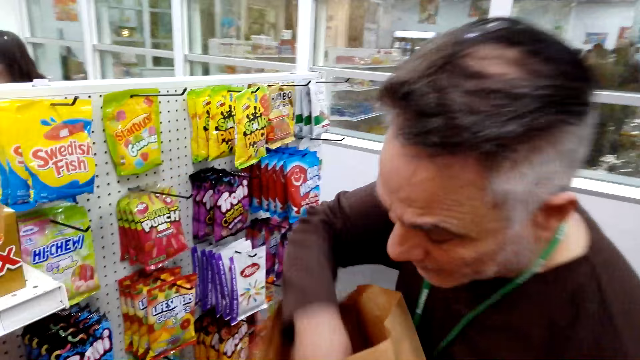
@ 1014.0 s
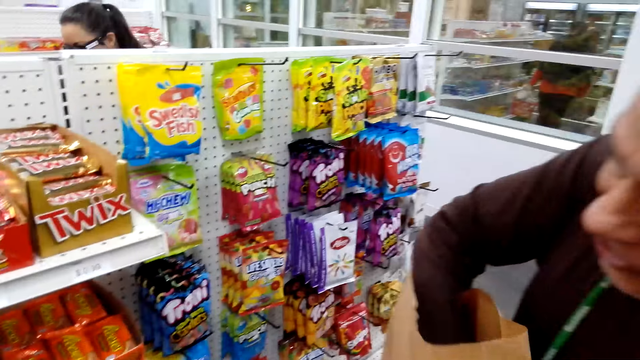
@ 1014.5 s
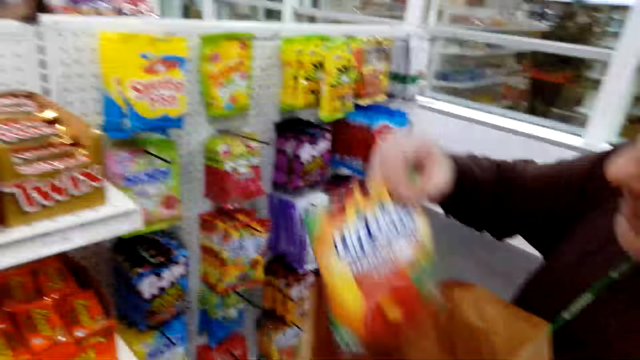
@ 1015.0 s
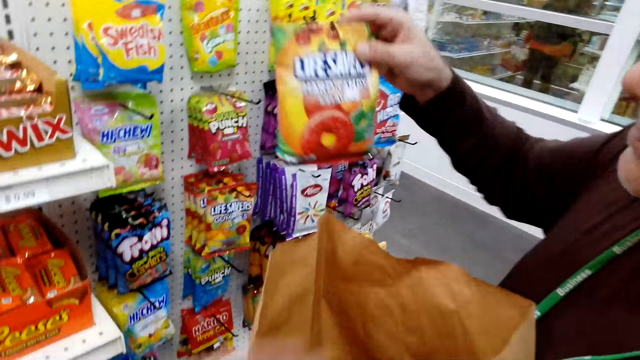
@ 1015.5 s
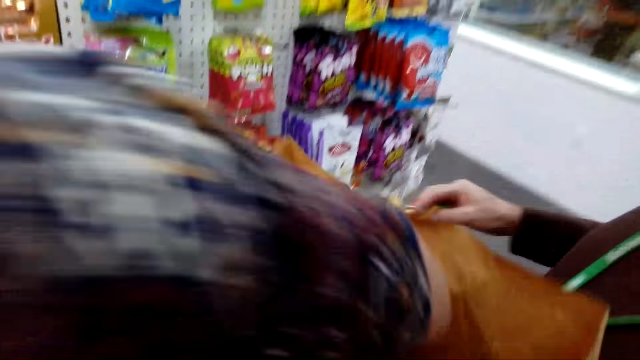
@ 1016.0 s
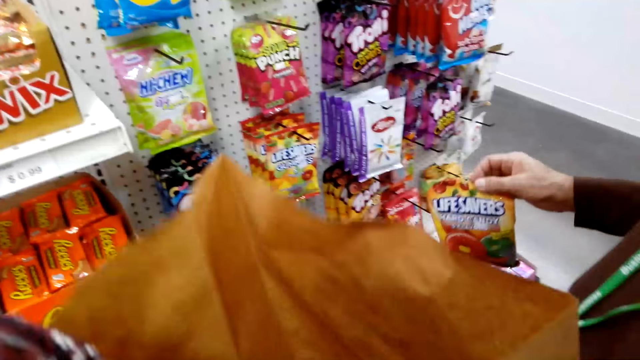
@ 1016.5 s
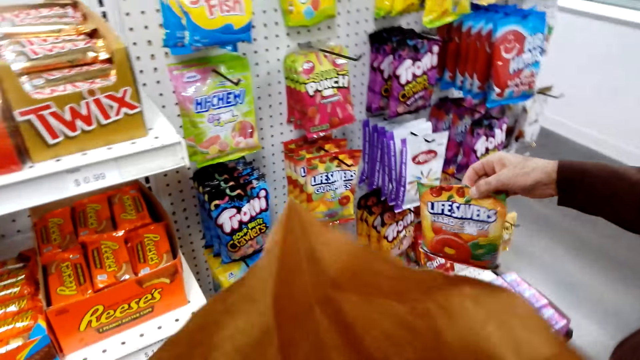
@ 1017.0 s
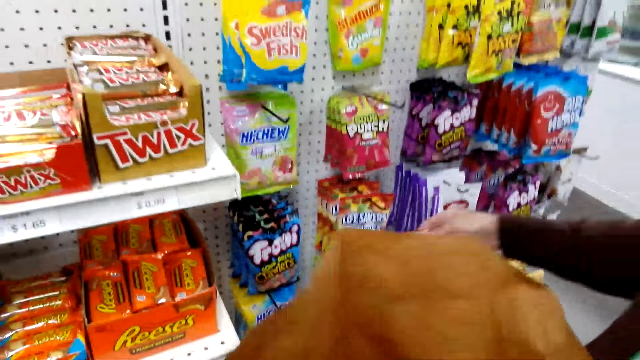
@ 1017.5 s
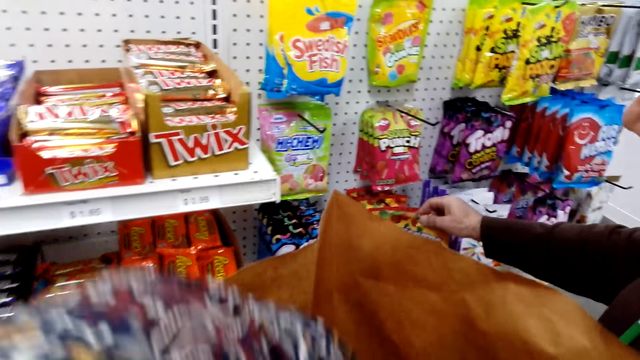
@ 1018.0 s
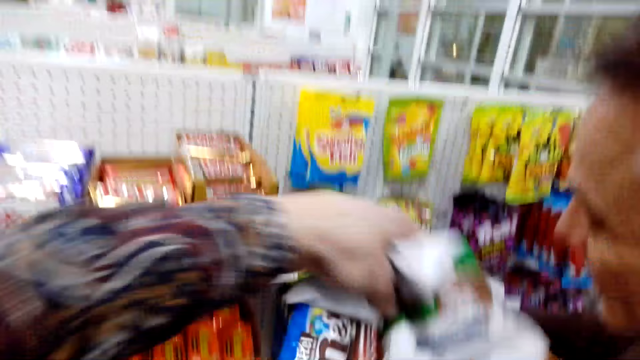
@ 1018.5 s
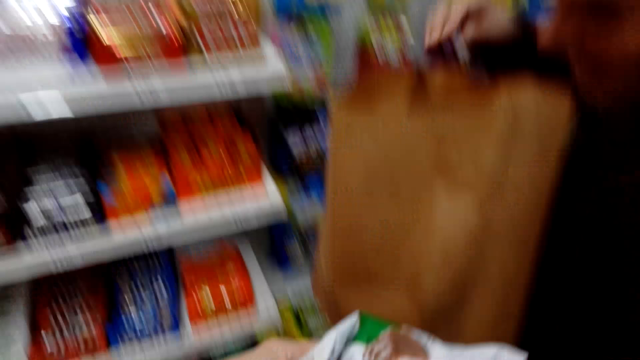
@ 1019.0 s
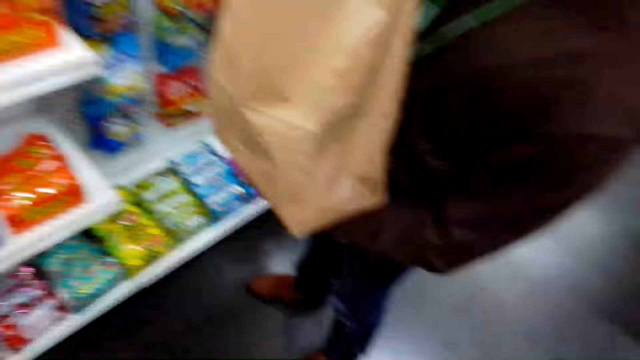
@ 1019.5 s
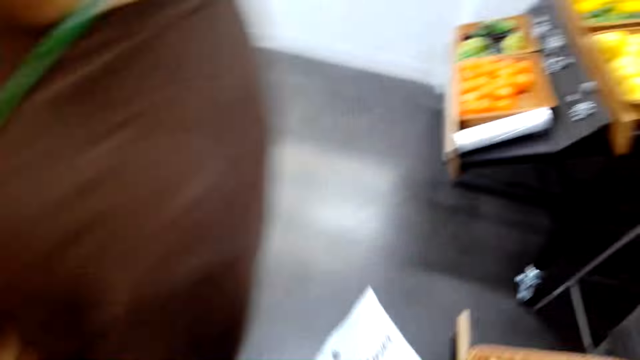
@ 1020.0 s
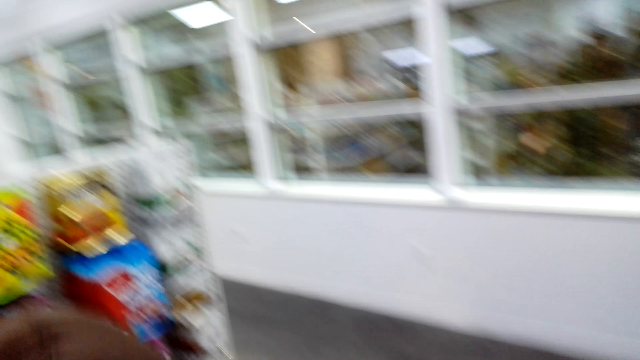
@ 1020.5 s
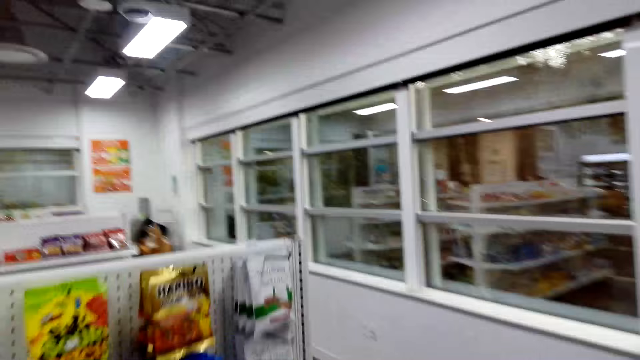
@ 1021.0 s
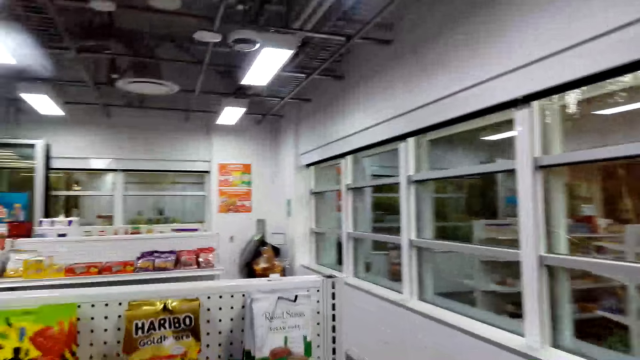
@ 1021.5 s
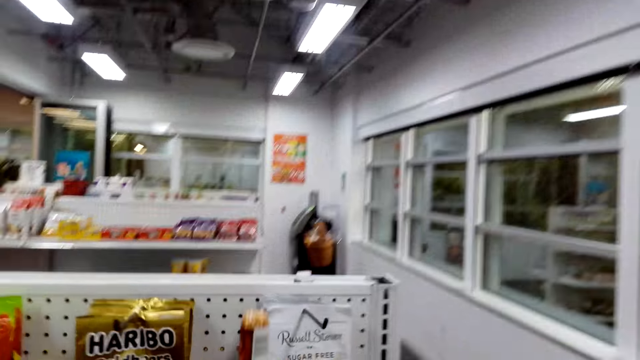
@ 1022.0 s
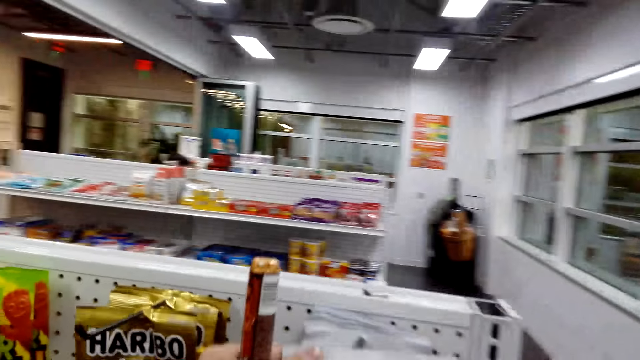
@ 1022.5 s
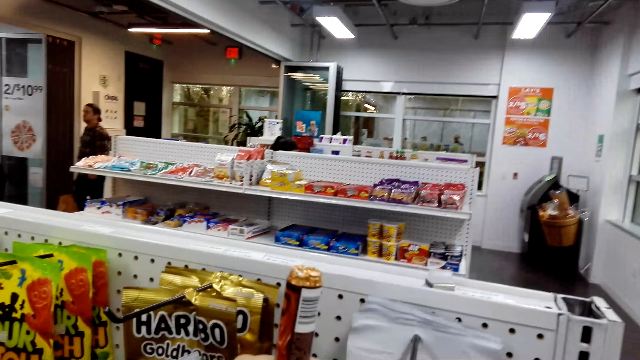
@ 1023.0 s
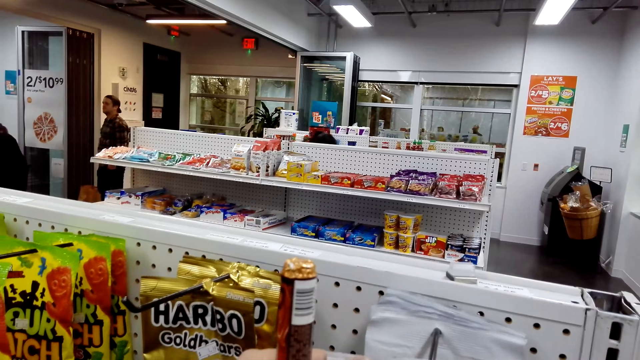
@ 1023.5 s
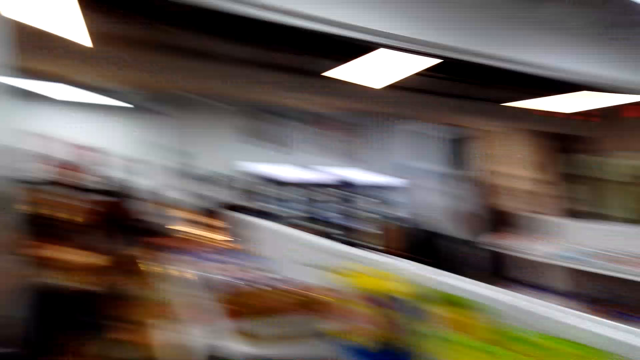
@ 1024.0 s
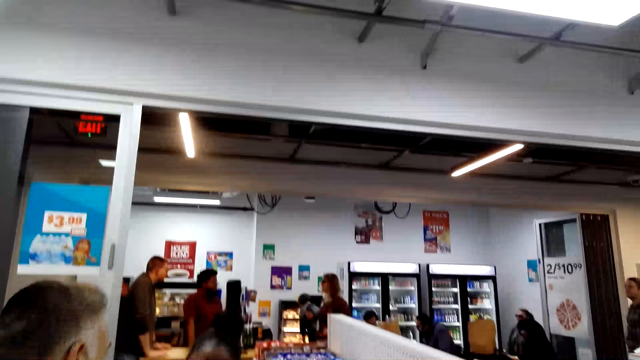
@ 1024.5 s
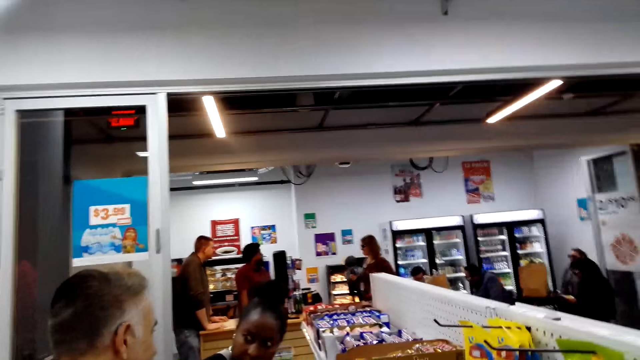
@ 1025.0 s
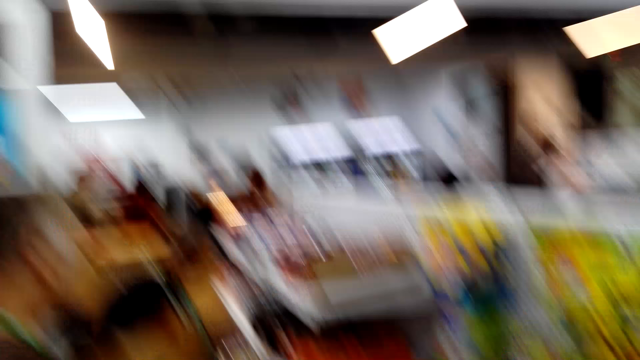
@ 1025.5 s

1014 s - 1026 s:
A person picks a sachet of candy from the shopping bag or packet. The camera wearer picks something from the shopping bag. They look in the packet. They walk a few steps and pick the item on the shelf.

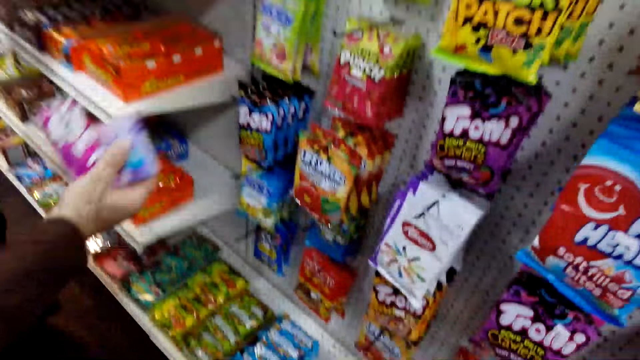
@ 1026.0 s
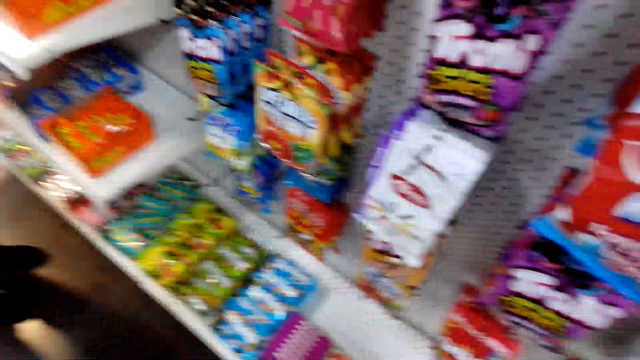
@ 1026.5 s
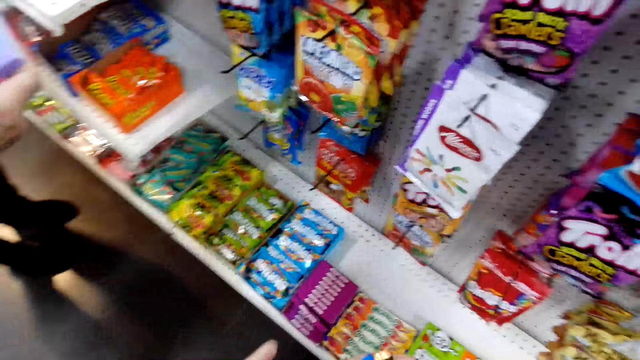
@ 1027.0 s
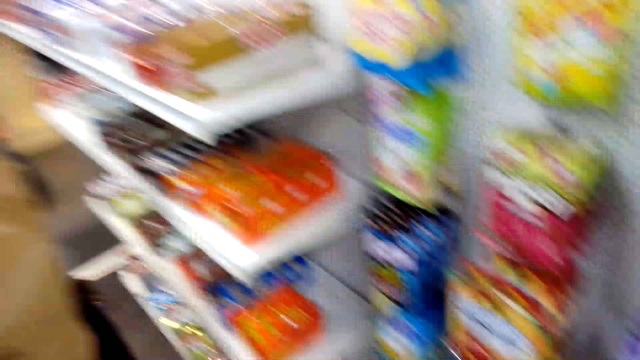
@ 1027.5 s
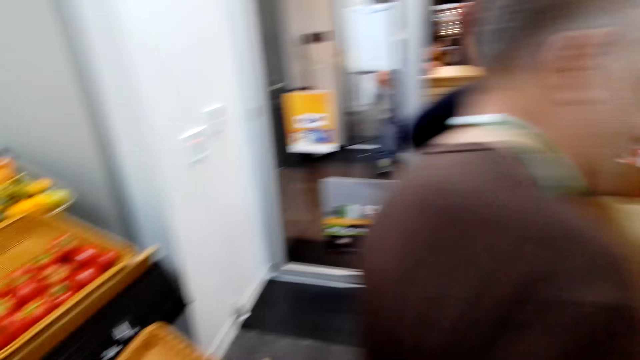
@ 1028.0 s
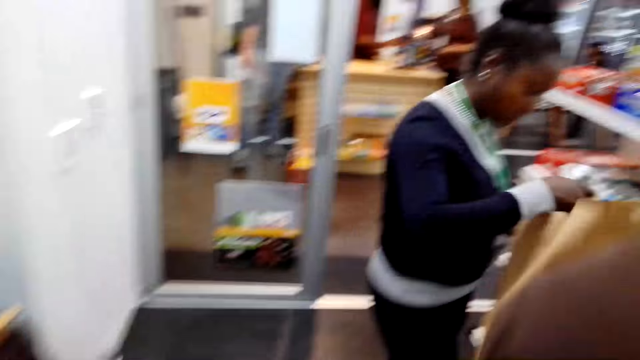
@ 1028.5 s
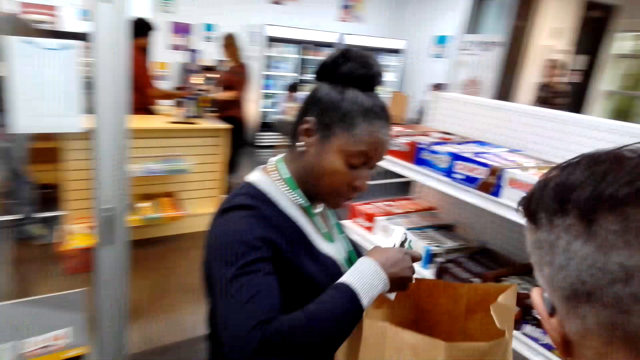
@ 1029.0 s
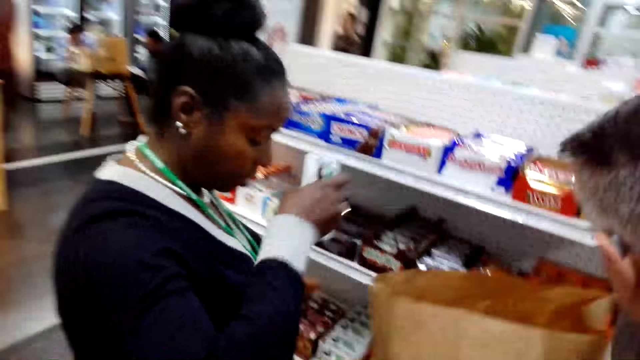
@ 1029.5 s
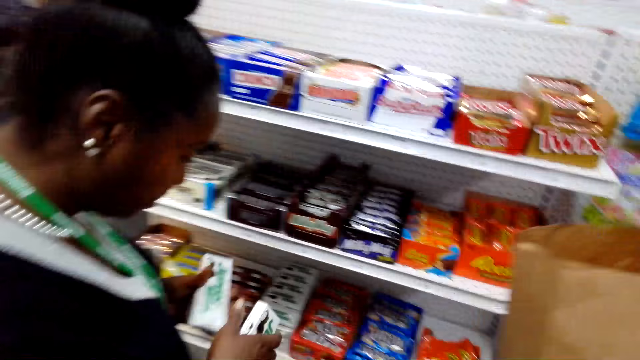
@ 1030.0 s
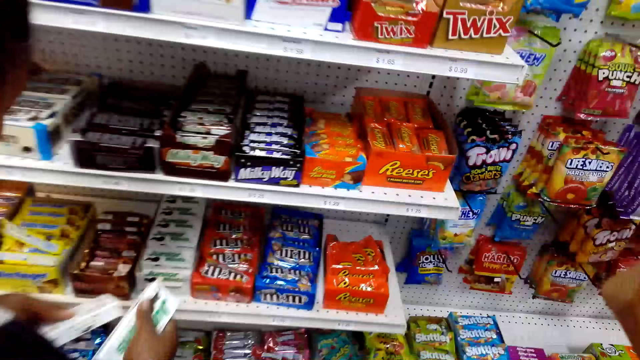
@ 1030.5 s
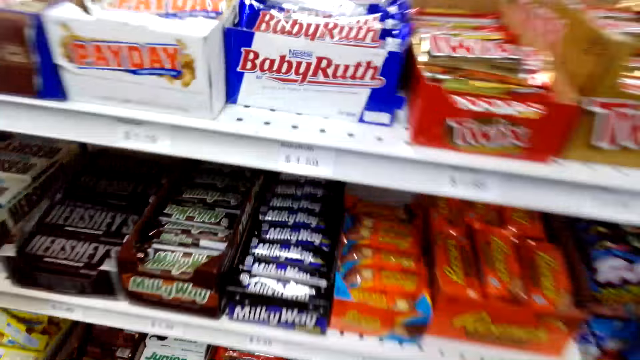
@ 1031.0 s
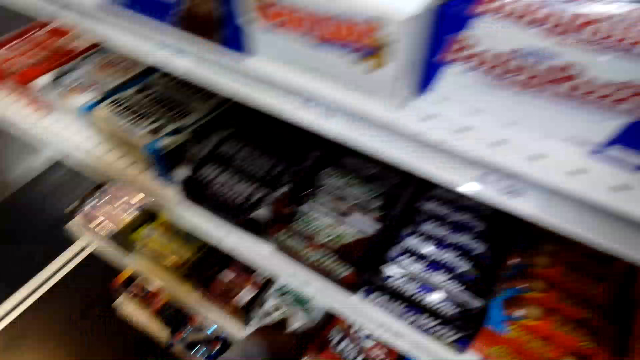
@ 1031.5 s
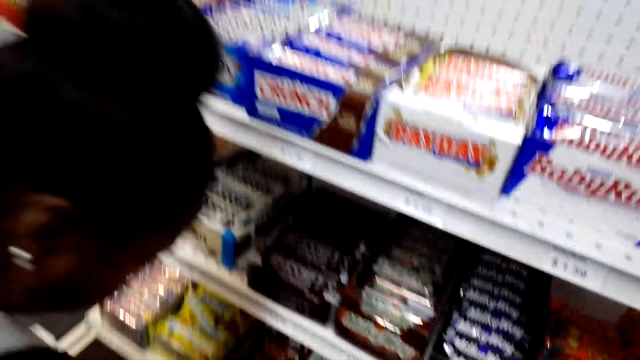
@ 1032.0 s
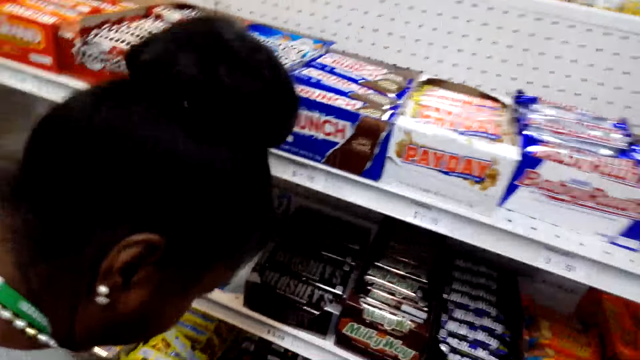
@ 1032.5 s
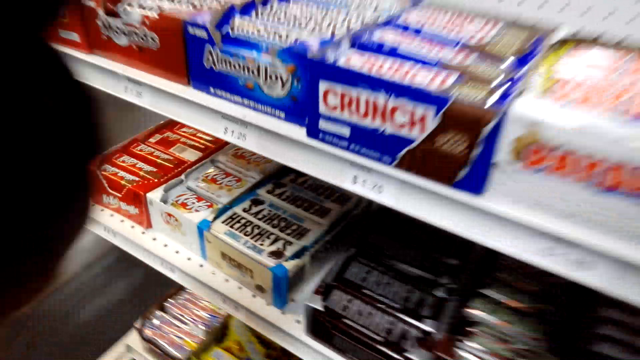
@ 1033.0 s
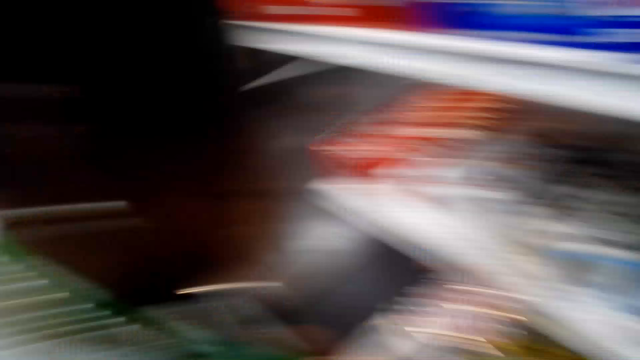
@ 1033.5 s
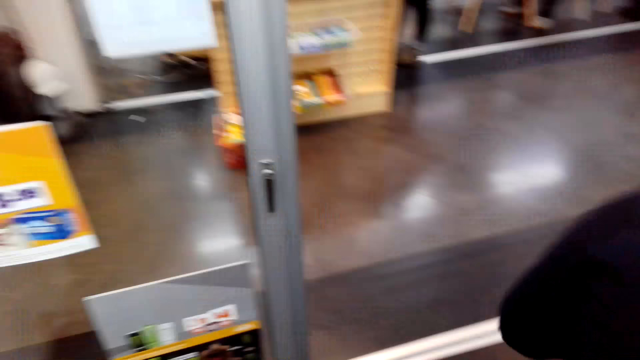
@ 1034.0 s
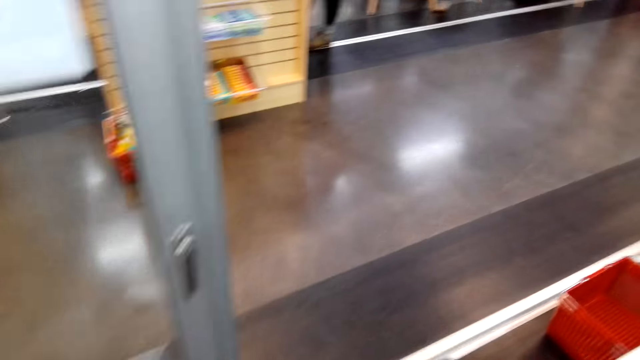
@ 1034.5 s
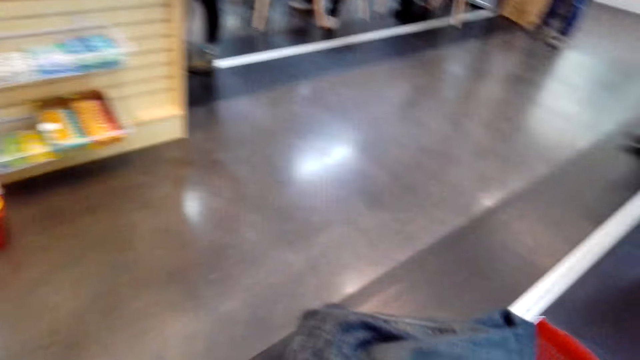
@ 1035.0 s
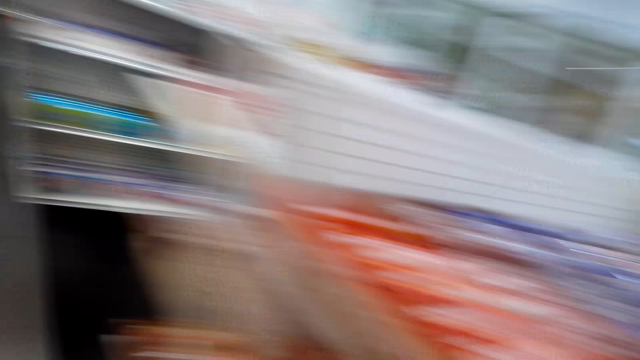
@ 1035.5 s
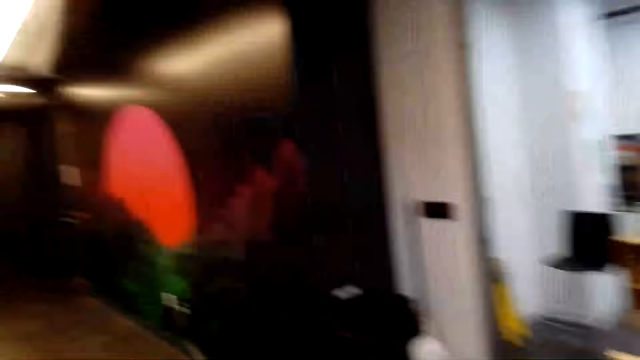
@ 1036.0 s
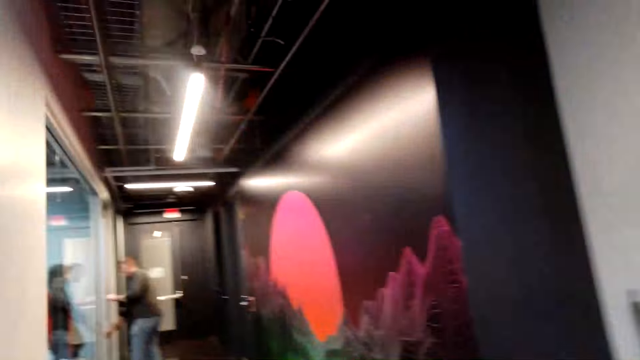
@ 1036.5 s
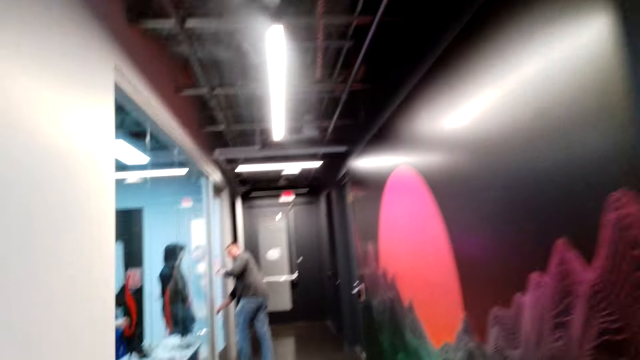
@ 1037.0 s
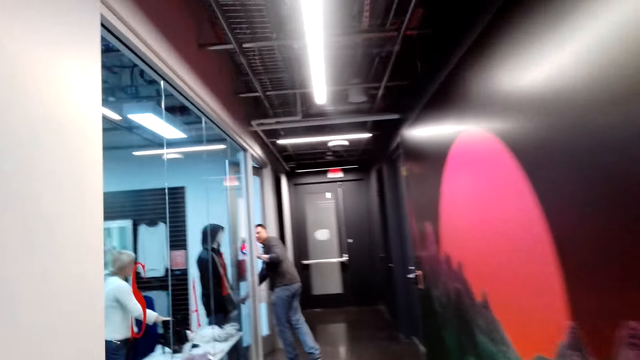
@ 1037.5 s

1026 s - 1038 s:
A man looks at the item in his hand. A person picks items from the shelf. The camera wearer looks around. Another person drops items in the shopping bag. A woman looks at the item on the shelf. The camera wearer walks a few steps. Another person peeps into a room in the supermarket. The camera wearer laughs.
